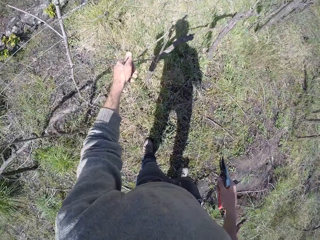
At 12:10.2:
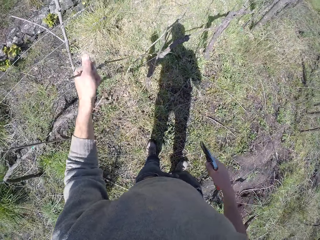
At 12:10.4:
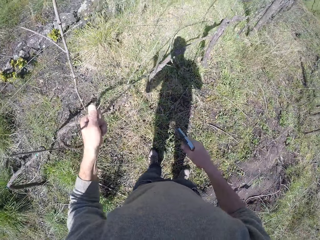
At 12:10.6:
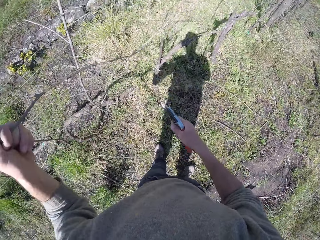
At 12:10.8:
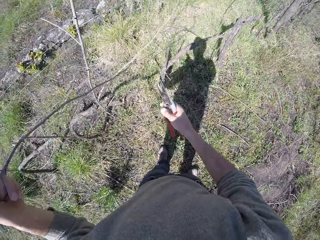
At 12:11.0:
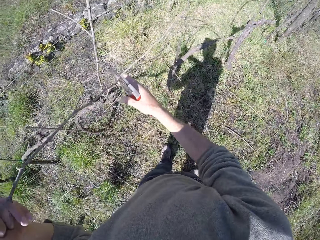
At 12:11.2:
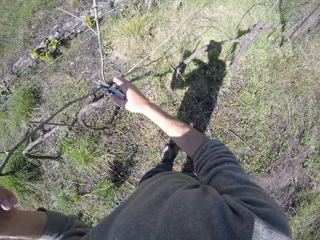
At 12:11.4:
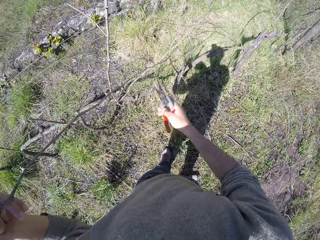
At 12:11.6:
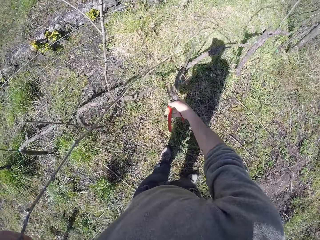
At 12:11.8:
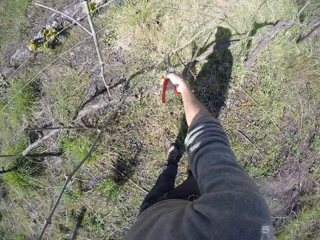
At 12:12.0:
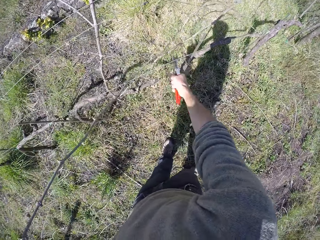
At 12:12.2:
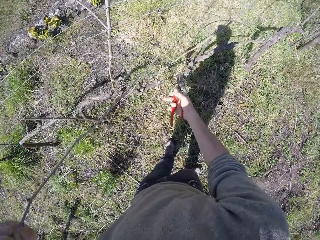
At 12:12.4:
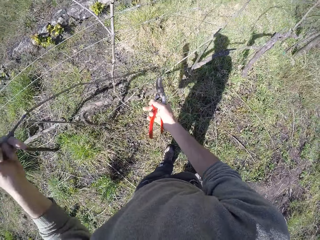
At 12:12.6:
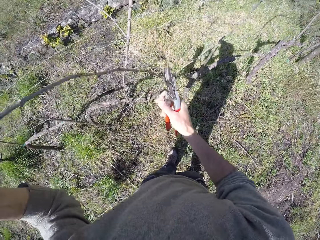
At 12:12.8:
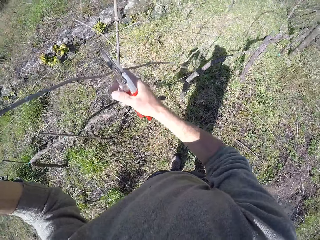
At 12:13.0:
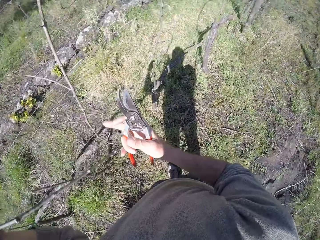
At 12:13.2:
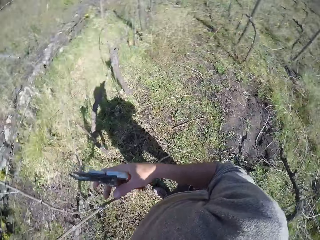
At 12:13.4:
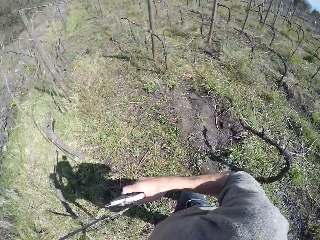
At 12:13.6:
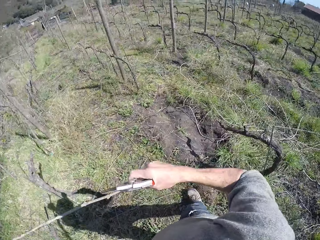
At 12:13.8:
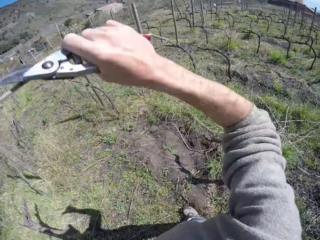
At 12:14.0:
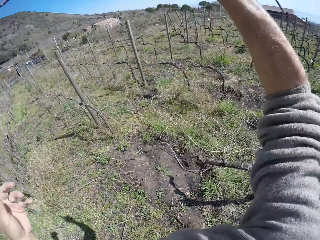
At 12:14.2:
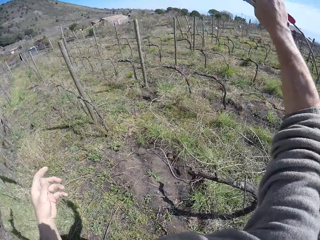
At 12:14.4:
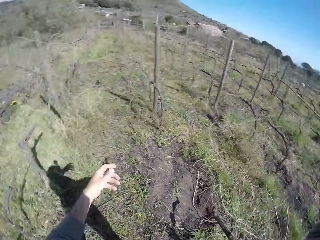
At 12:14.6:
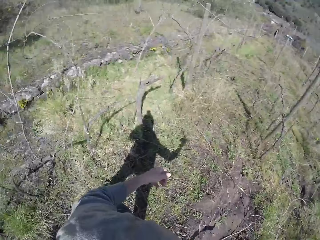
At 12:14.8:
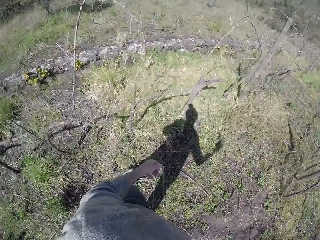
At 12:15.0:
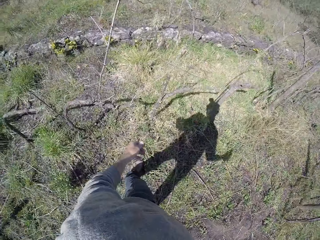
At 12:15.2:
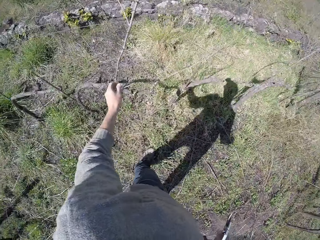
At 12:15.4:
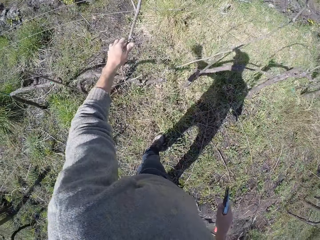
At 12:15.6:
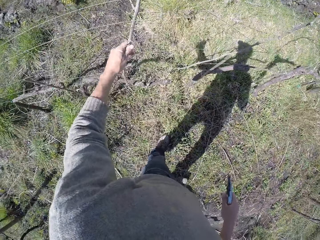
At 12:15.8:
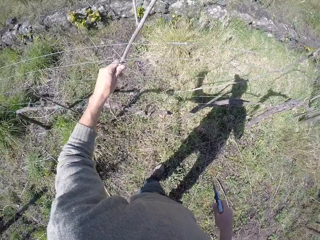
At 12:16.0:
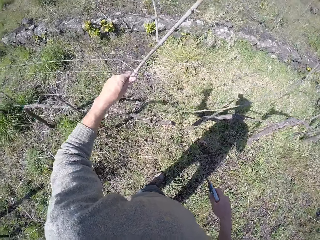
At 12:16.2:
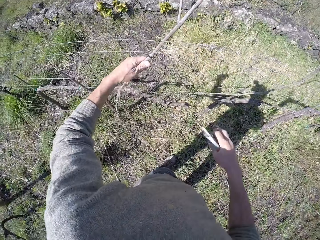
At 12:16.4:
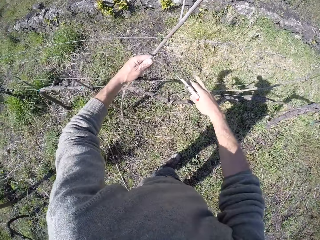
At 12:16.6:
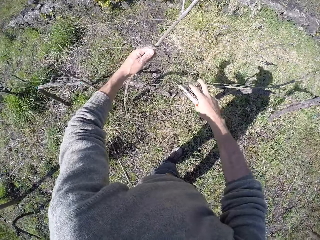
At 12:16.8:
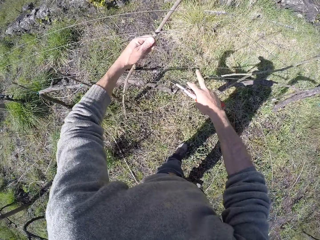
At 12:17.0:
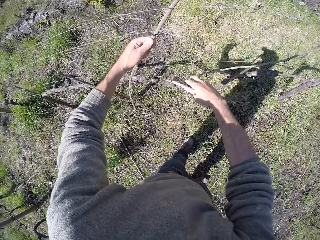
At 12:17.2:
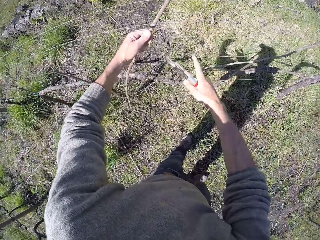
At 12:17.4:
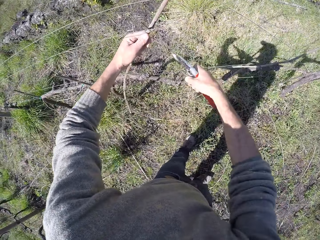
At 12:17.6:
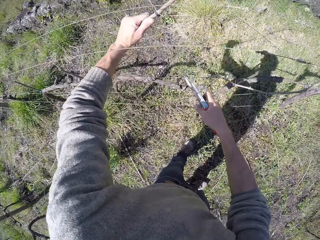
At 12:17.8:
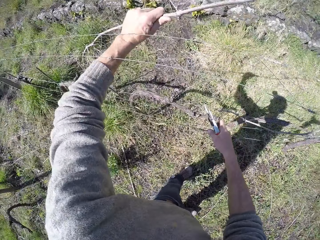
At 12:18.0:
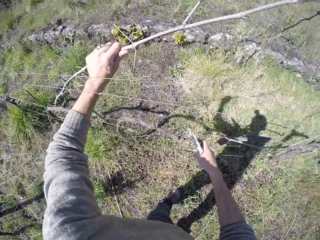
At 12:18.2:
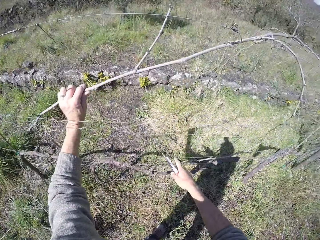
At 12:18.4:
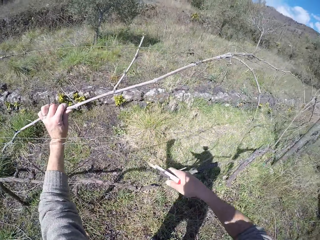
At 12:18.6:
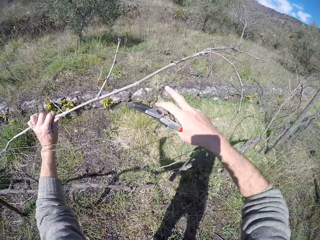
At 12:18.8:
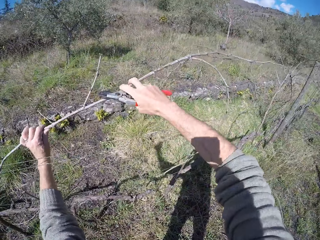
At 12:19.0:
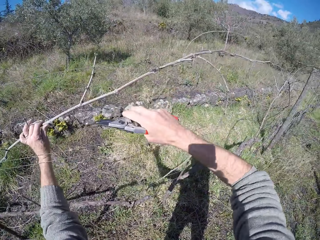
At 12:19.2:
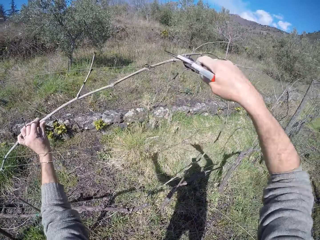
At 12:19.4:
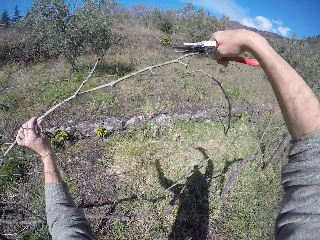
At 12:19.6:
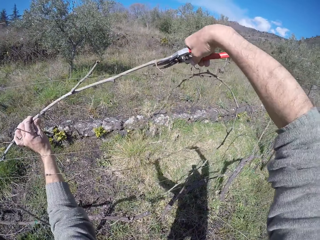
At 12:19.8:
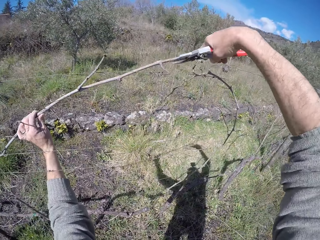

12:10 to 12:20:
The camera wearer pulls out a twig or wood with his left hand. He cuts a wire on the twig with the bypass pruner in his right hand. He passes the twig to his right hand. He drops the wood. He grabs a twig with his left hand. He shifts a wire on the twig with his right hand.

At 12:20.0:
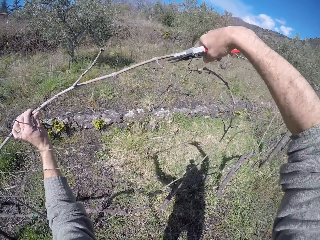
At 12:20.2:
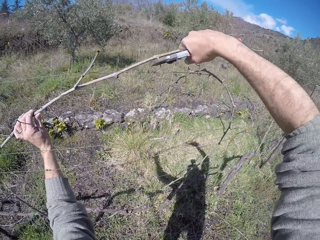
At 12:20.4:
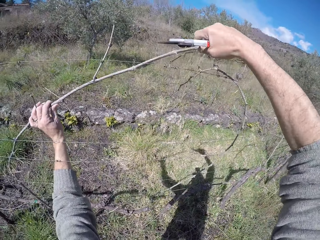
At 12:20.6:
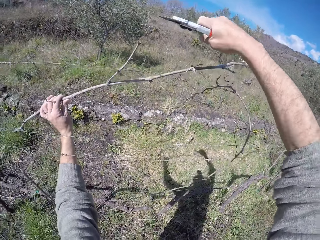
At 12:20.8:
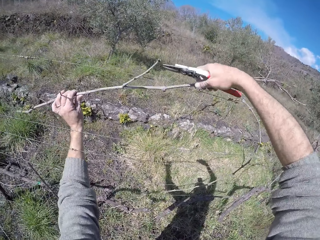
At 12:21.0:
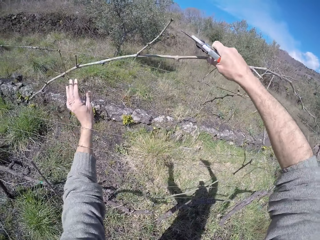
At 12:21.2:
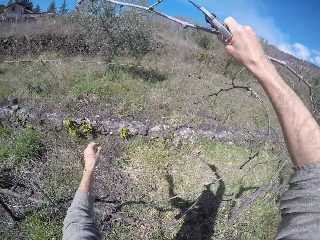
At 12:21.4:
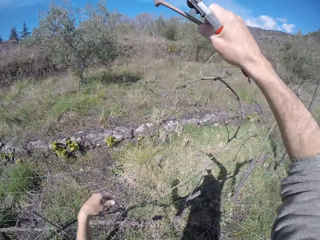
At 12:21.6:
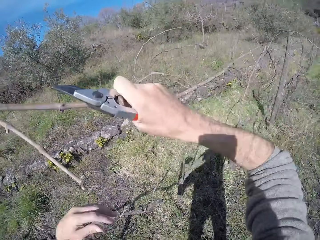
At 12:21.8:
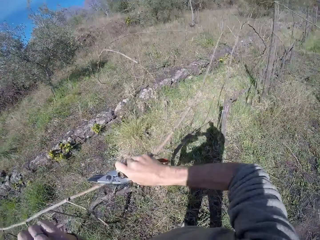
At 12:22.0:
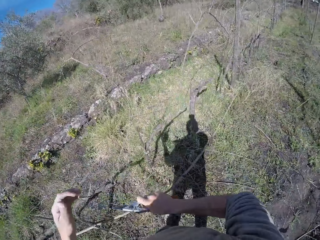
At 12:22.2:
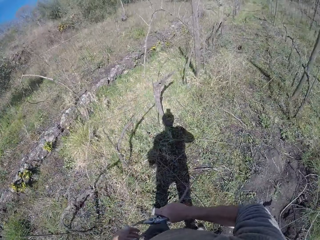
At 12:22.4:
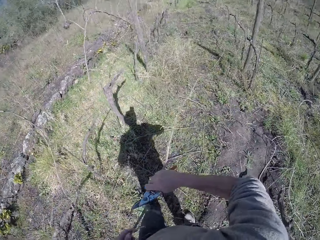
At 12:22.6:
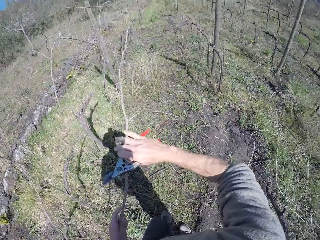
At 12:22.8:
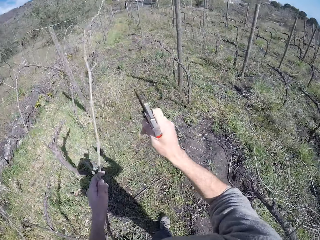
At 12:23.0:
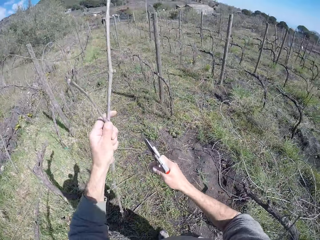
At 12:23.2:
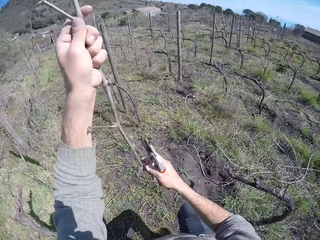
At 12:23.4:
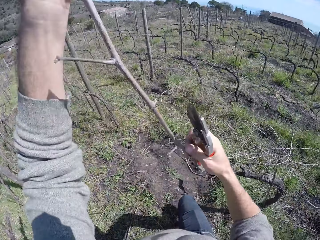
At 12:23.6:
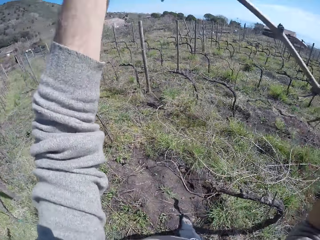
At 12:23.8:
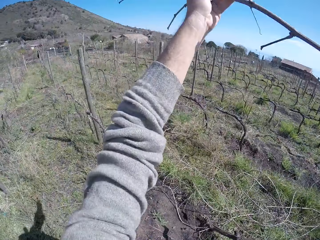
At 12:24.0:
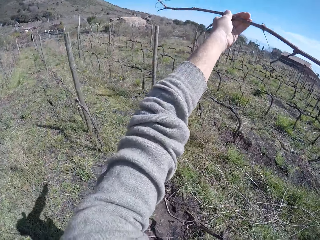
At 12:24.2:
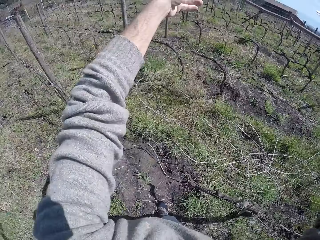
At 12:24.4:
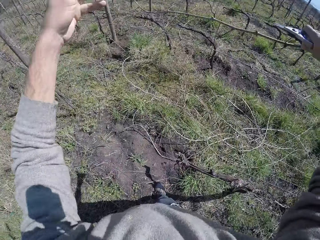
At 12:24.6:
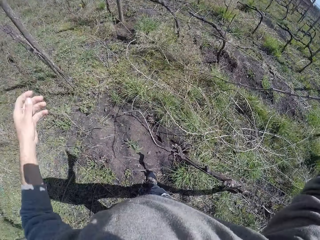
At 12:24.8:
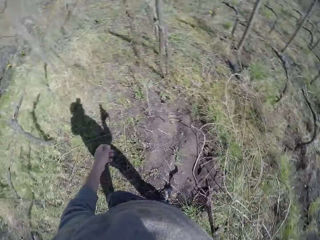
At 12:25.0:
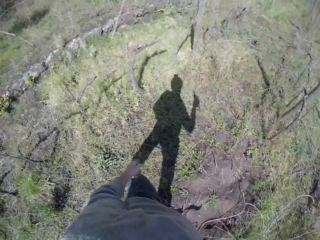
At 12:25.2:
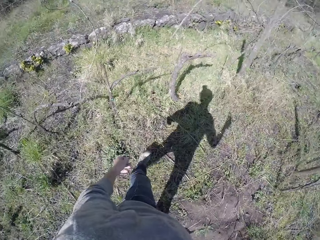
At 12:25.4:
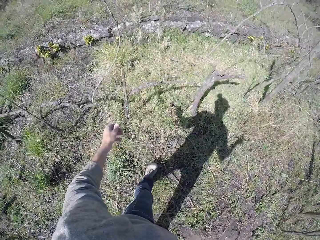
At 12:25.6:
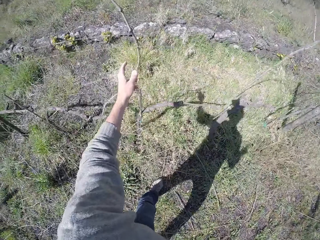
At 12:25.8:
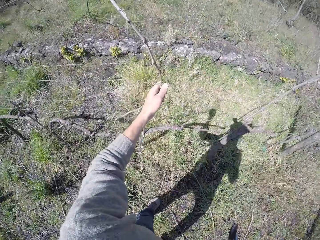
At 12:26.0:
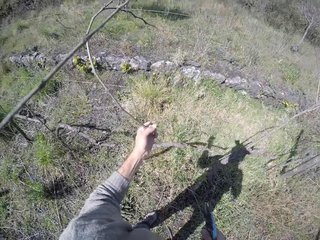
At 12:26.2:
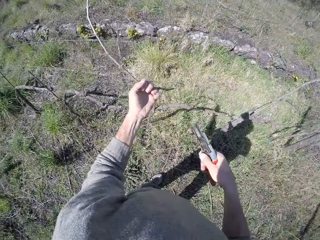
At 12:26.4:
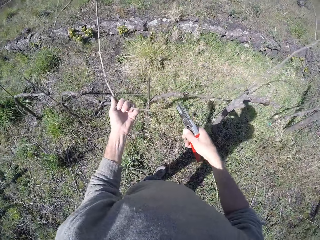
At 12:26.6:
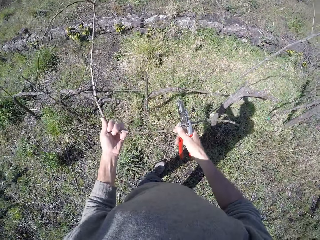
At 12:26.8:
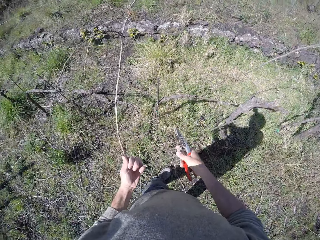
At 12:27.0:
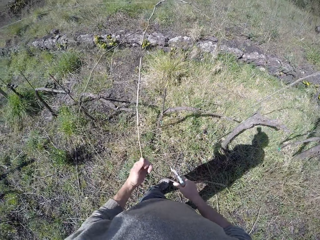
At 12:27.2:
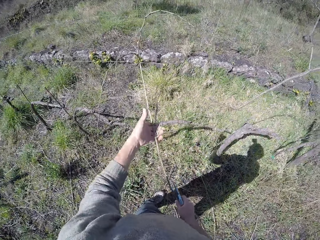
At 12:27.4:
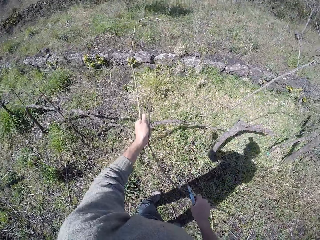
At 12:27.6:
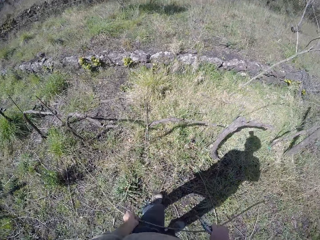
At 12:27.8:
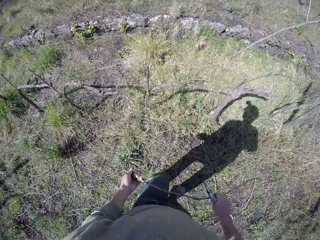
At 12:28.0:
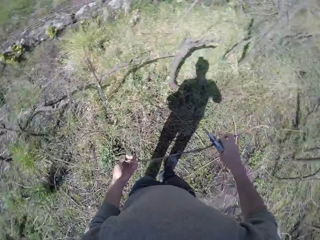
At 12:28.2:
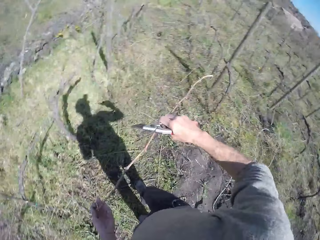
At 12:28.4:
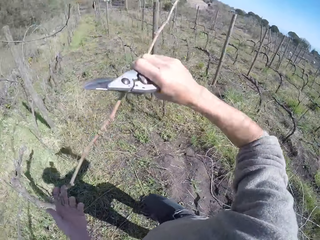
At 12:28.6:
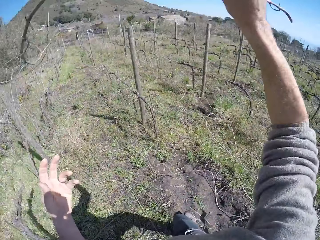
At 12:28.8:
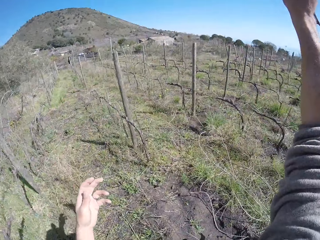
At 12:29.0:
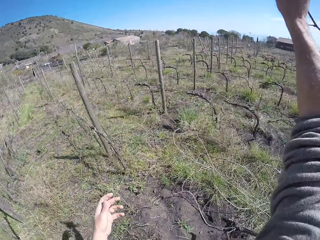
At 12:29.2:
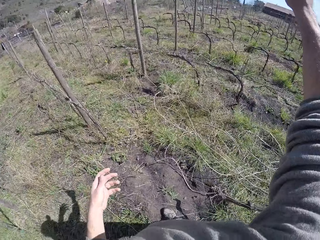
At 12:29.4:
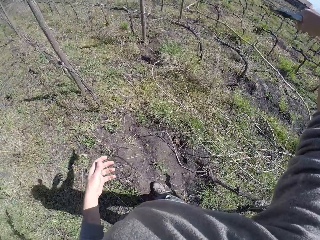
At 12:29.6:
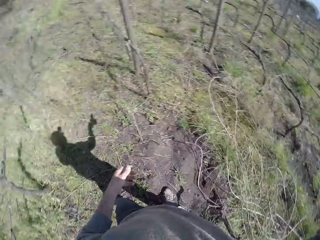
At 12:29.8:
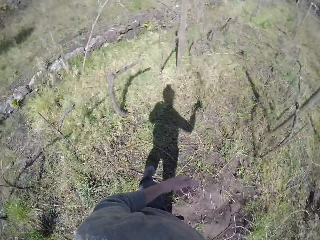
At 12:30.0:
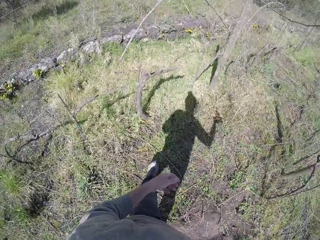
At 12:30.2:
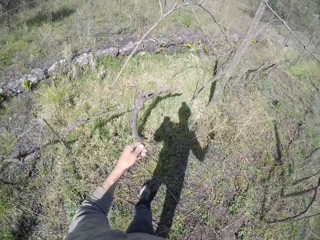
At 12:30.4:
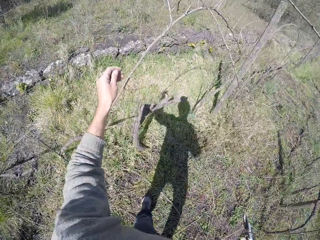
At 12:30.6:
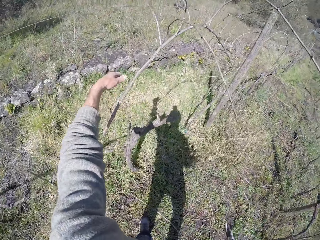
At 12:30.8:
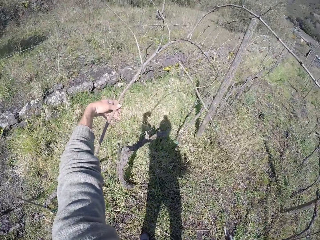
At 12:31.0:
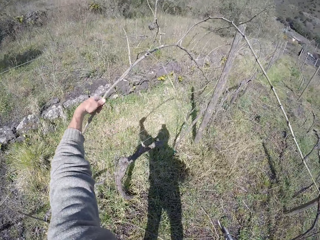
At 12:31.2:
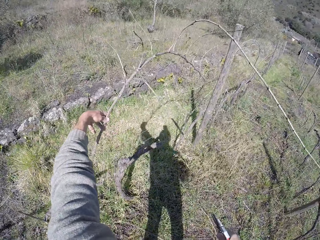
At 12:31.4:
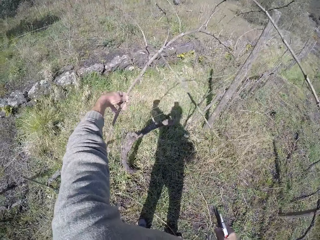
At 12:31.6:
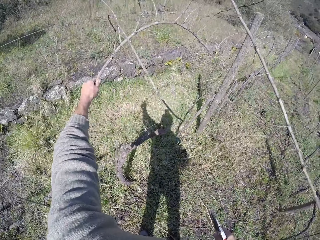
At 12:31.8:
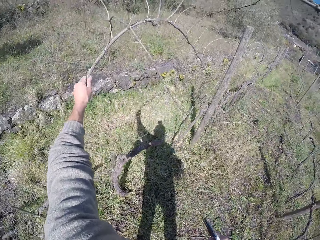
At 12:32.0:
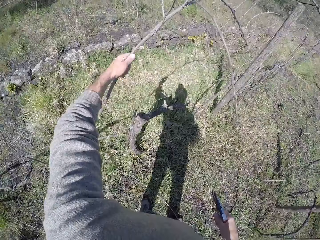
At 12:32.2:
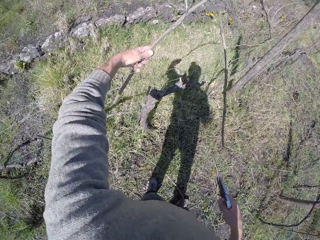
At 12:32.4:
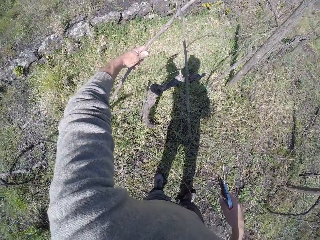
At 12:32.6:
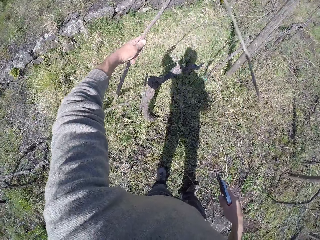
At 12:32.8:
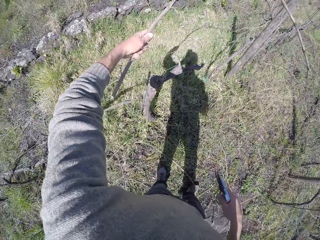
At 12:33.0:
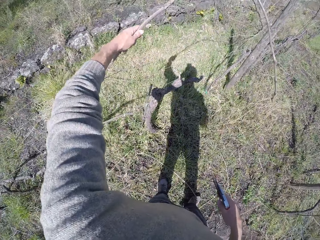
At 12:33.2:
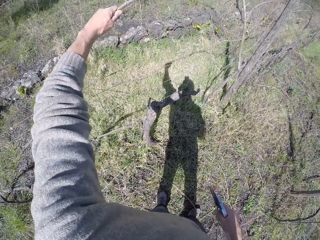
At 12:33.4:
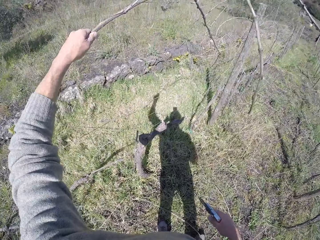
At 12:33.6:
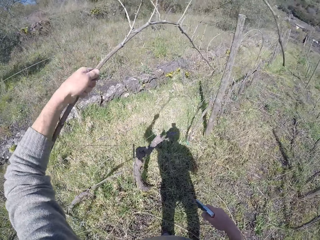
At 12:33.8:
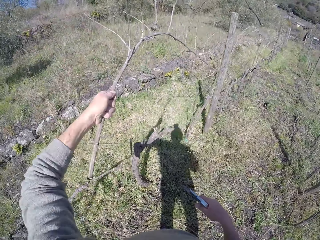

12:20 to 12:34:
The camera wearer cuts the twig with the bypass pruner in his right hand. He passes the twig to his right hand. He passes the twig to his left hand. He drops the twig with both hands. He grabs a twig with his left hand. He pulls out the twig with both hands. He drops the twig with his right hand. He grabs a twig or wood with his left hand. He pulls the wood.
